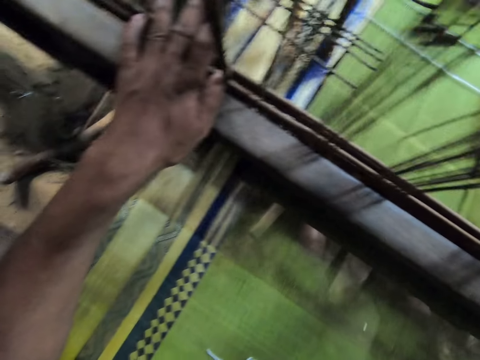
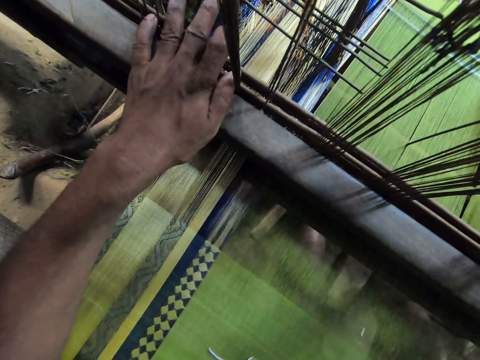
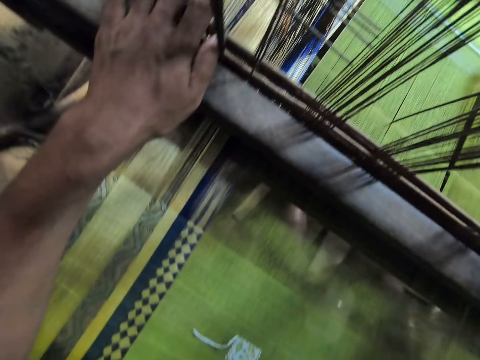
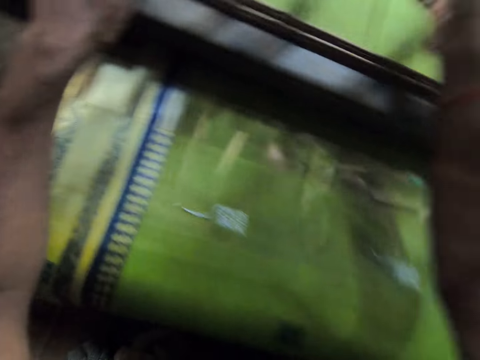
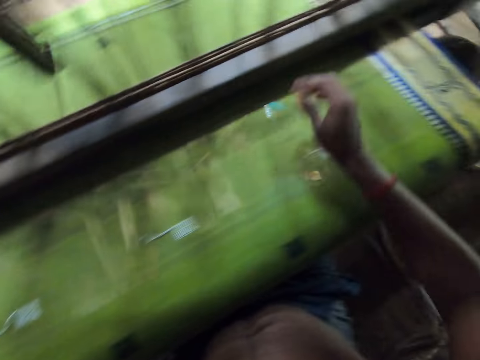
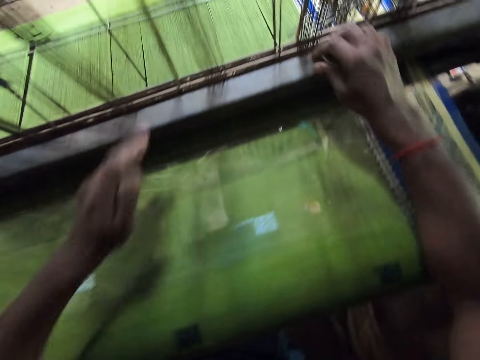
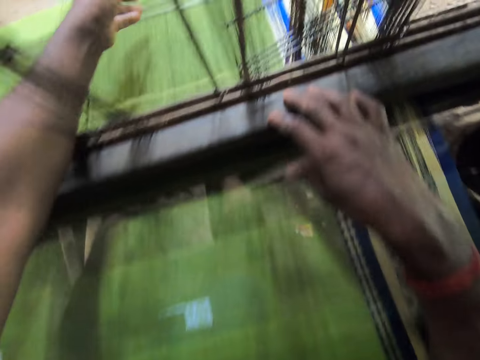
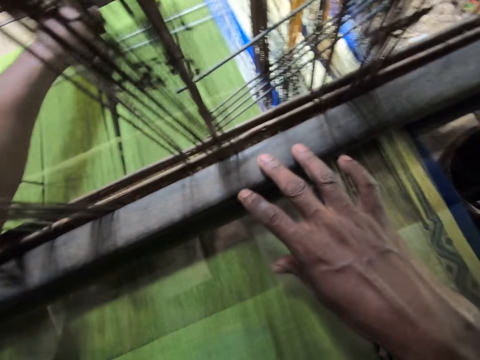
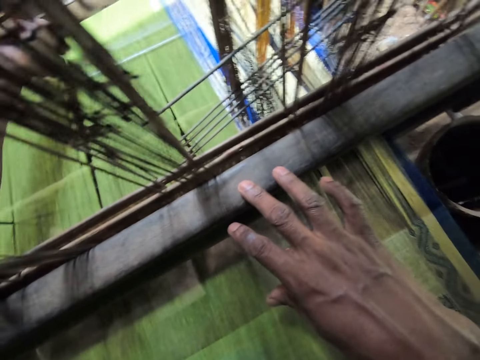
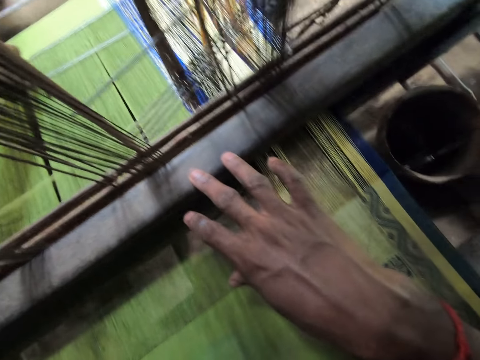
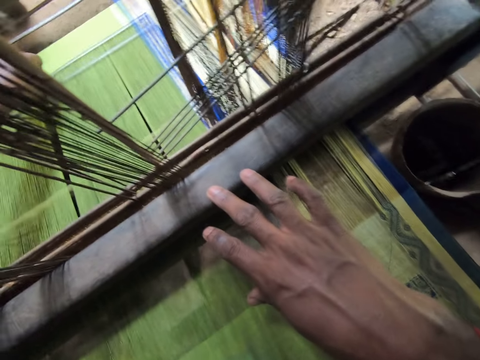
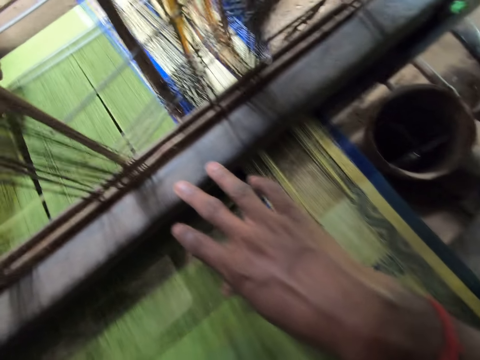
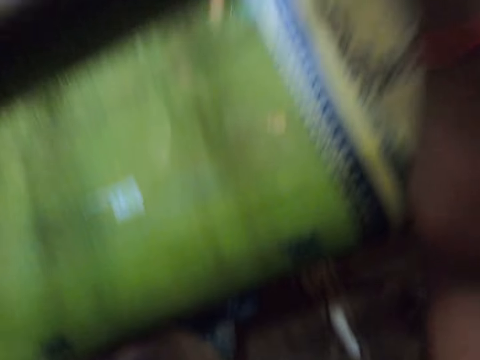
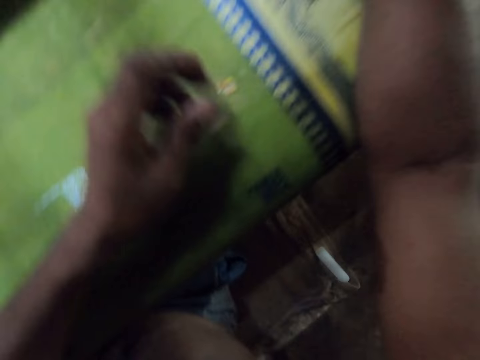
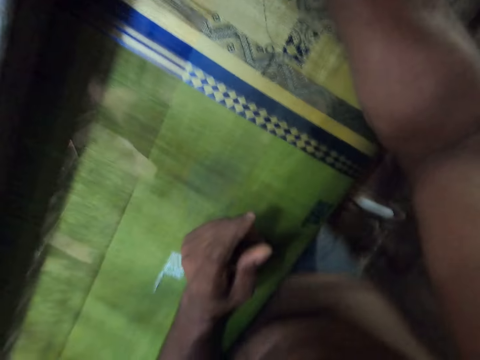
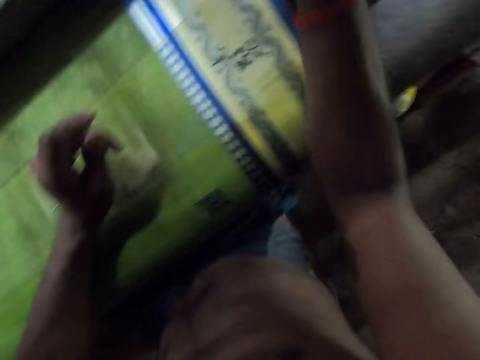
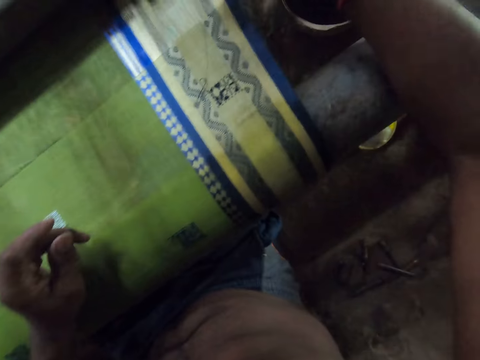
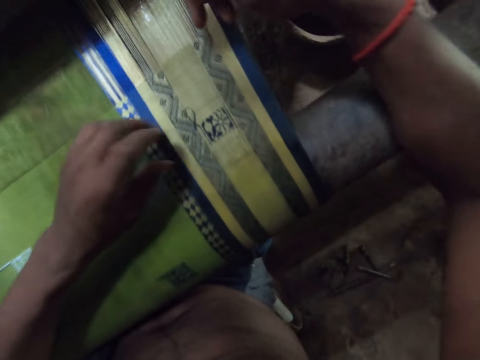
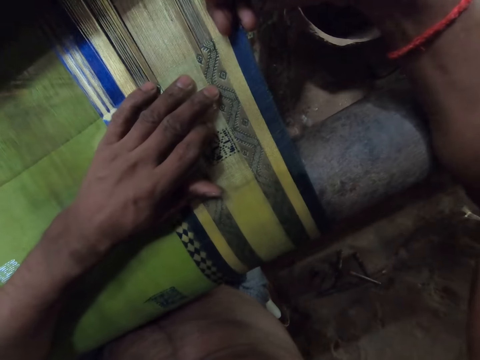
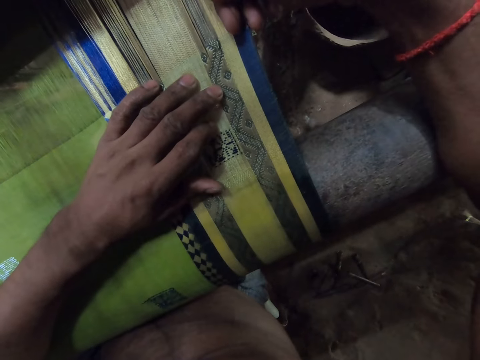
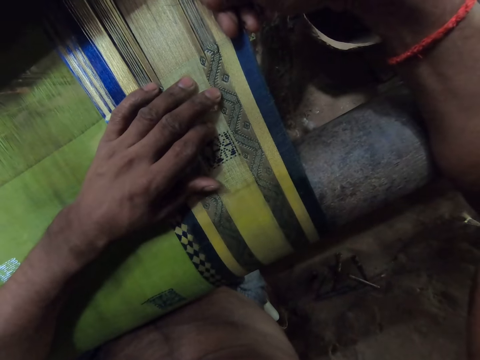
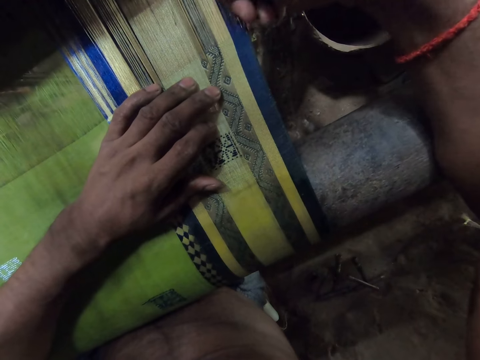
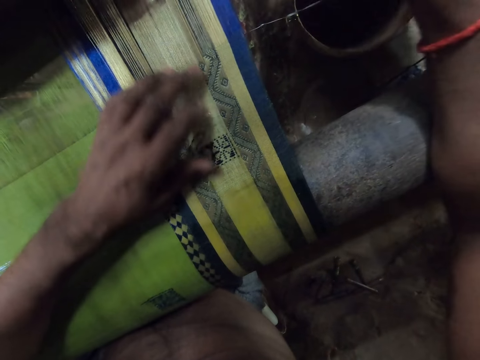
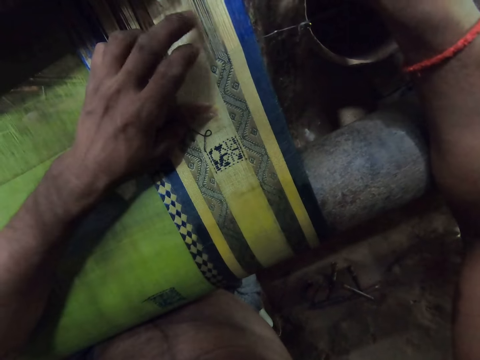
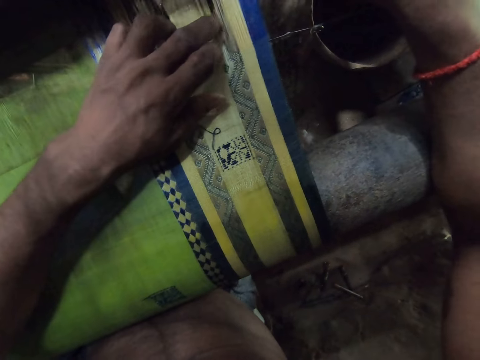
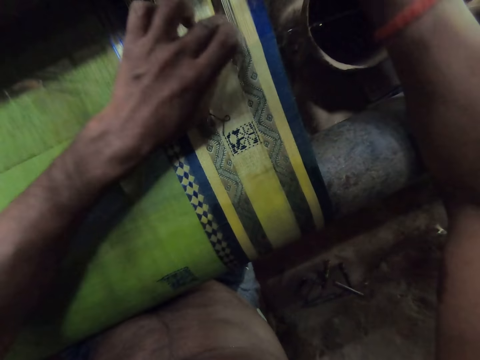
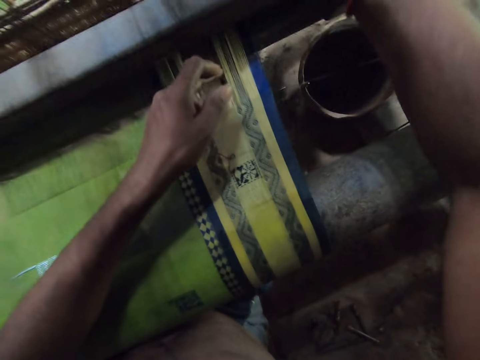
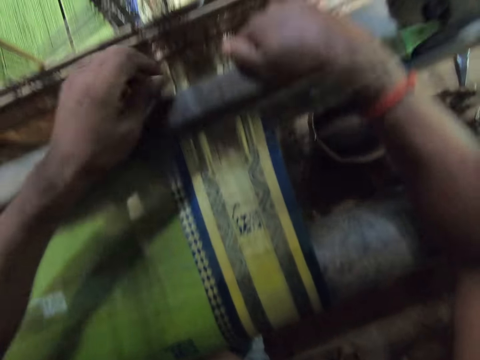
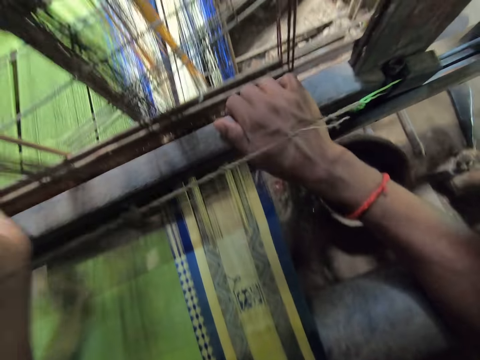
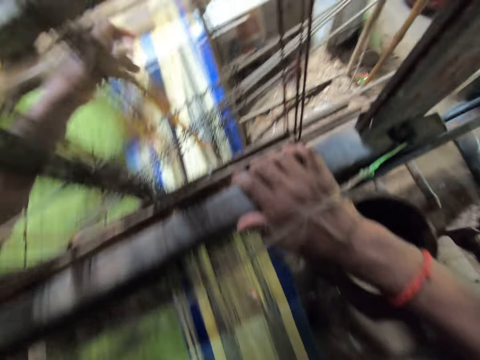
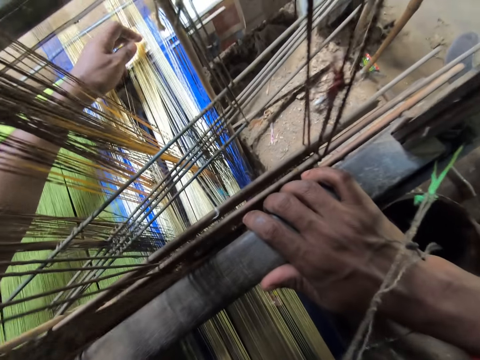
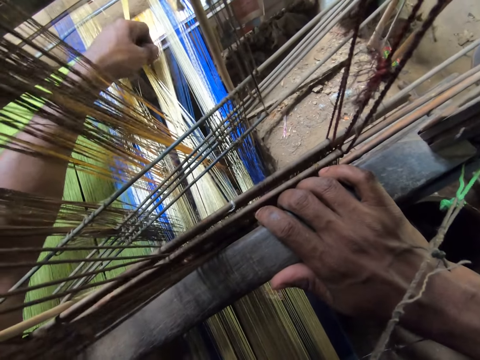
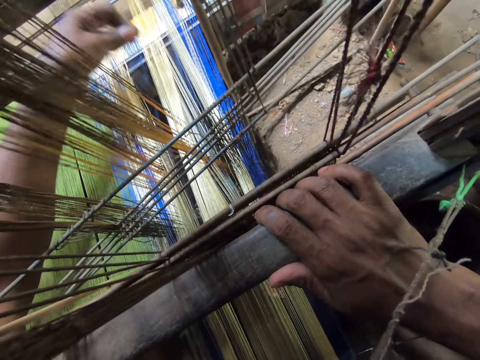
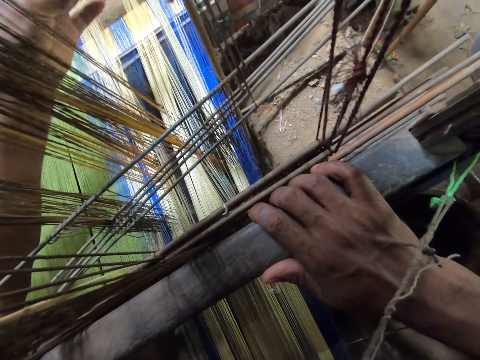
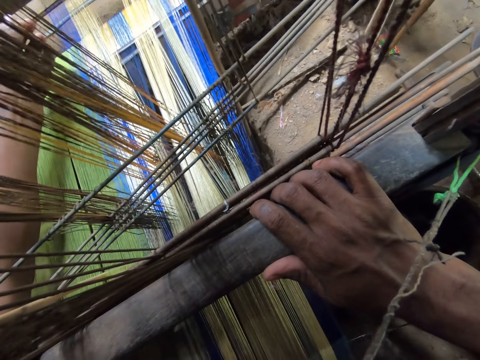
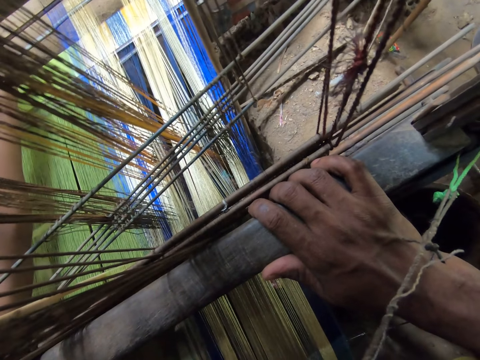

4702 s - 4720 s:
The camera wearer places his right hand on the conveyor of the mat weaving machine. He adjusts some ropes on the mat weaving machine with his left hand. He places his left hand on the mat on the mat weaving machine. He fixes the thread on the mat on the mat weaving machine with his hands. He does something. He adjusts the mat on the mat weaving machine with his left hand. He moves the conveyor of the mat weaving machine with his right hand. He fixes the textile machine. He adjusts the mat on the mat weaving machine with his left hand.

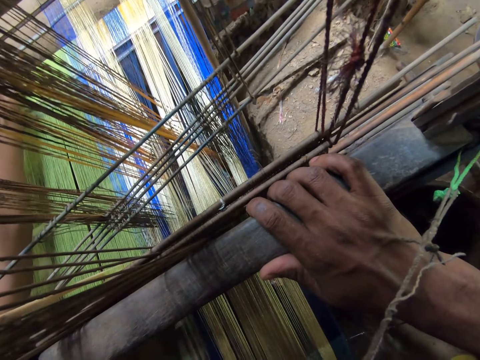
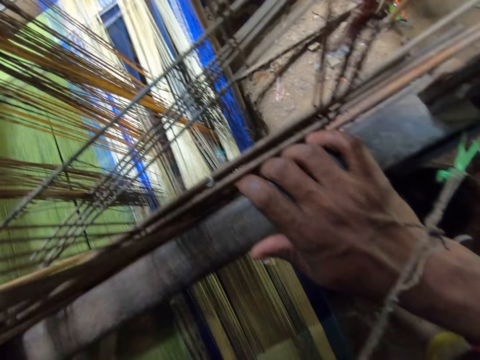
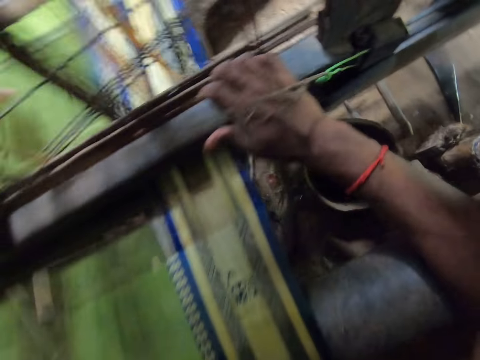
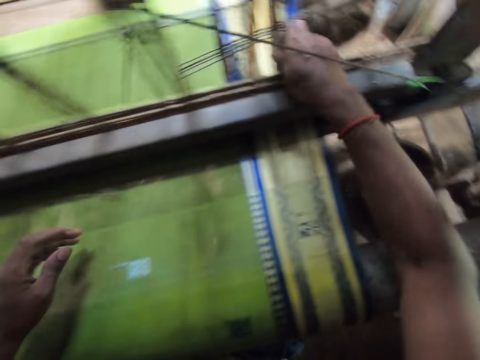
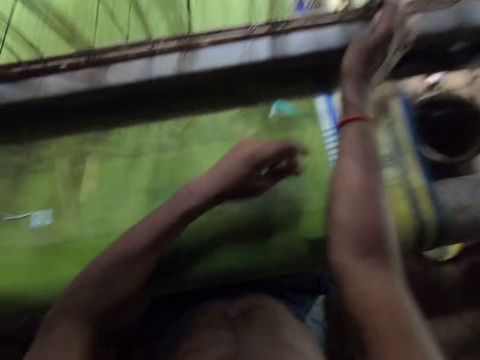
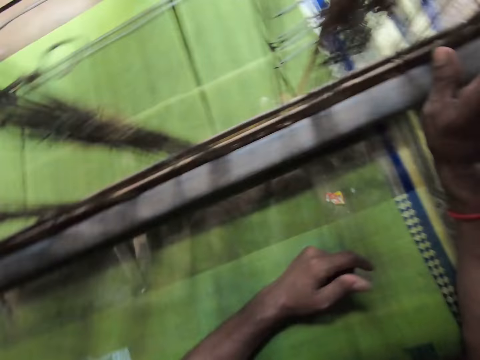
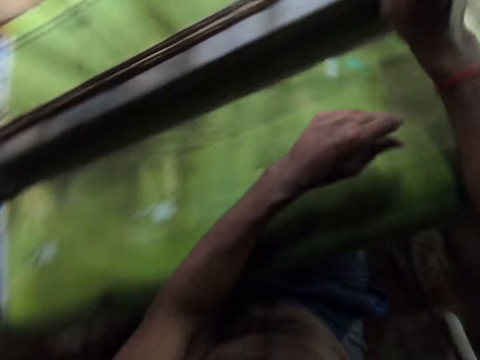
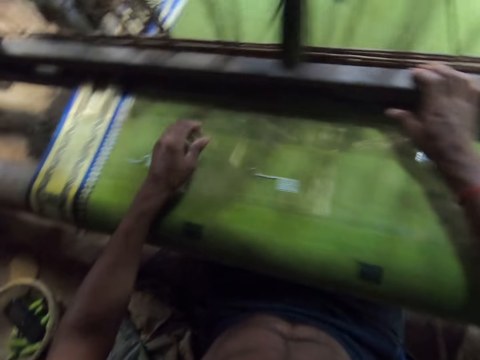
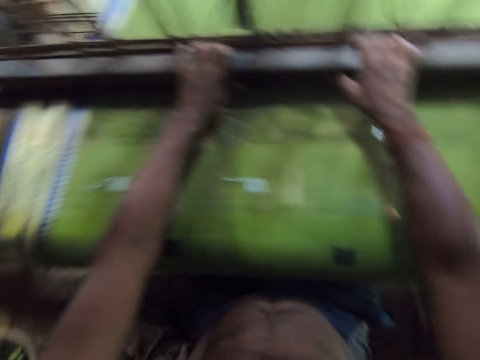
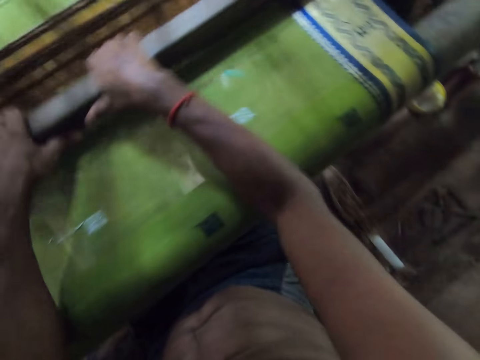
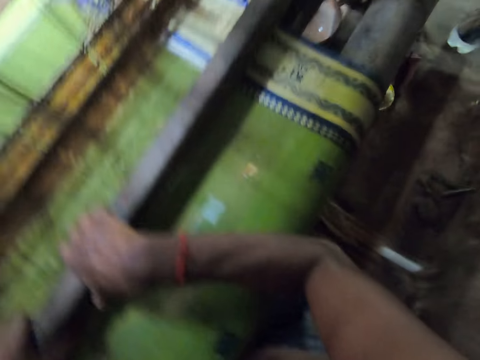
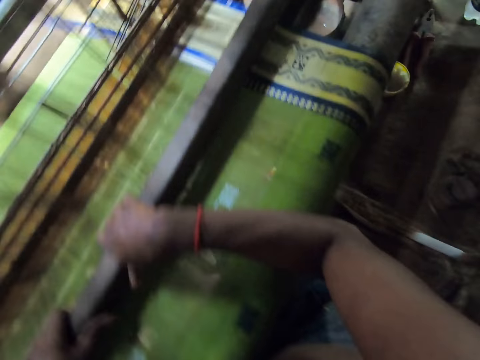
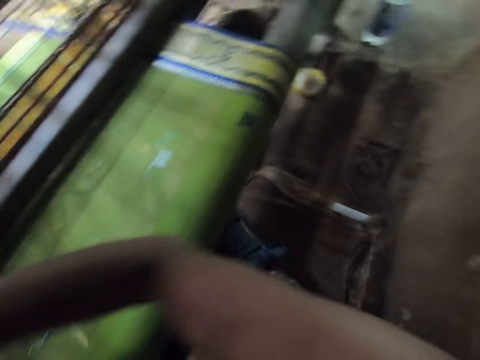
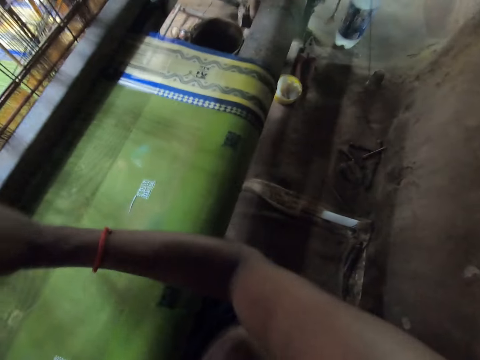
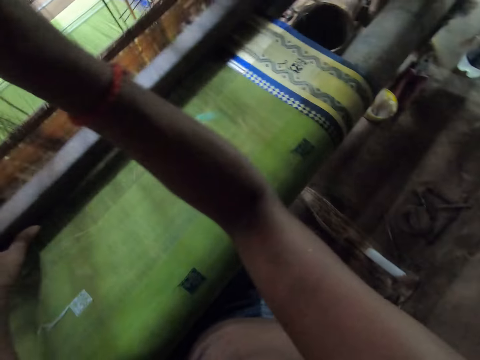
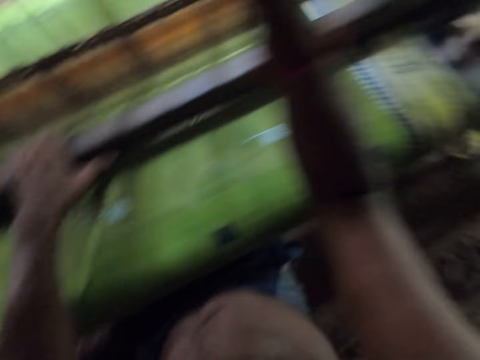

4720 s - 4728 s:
The camera wearer adjusts the mat weaving machine with his right hand. He holds the conveyor on the mat weaving machine with both hands. He moves the conveyor on the mat weaving machine with both hands. He weaves the mat on the mat weaving machine with his hands.
